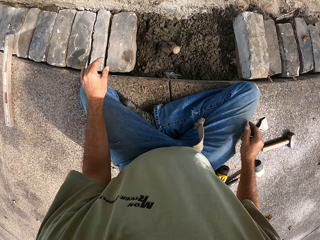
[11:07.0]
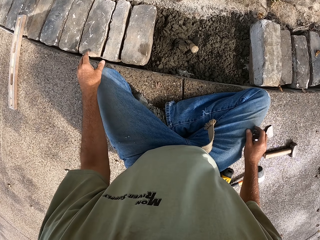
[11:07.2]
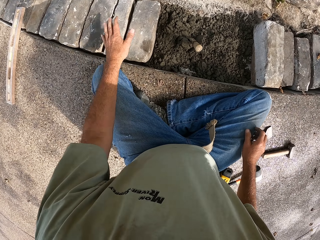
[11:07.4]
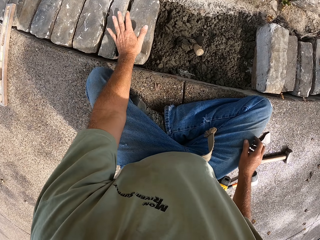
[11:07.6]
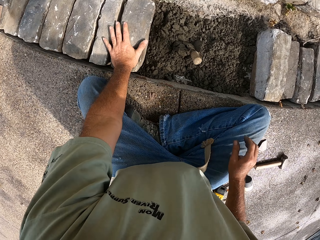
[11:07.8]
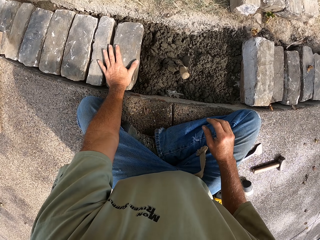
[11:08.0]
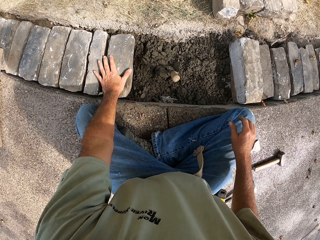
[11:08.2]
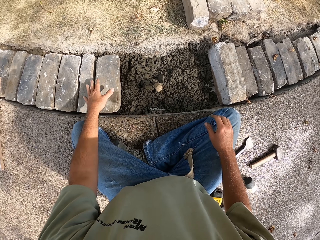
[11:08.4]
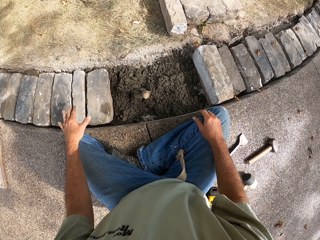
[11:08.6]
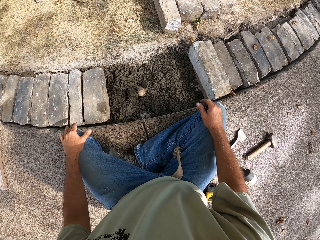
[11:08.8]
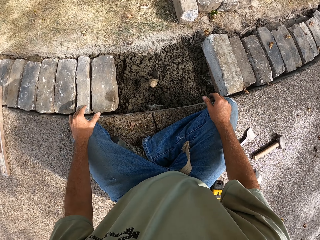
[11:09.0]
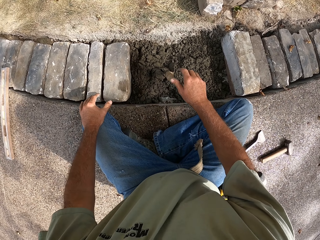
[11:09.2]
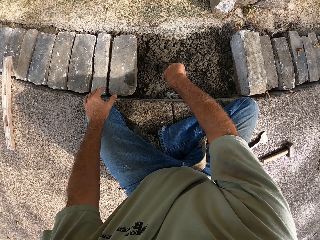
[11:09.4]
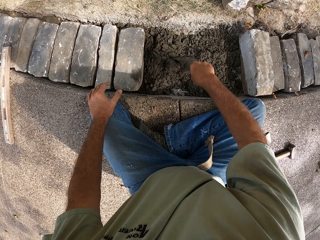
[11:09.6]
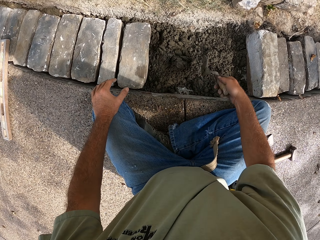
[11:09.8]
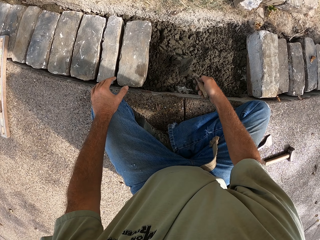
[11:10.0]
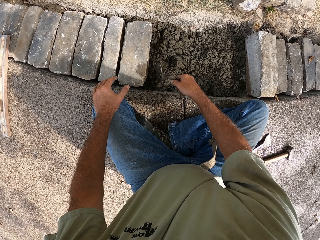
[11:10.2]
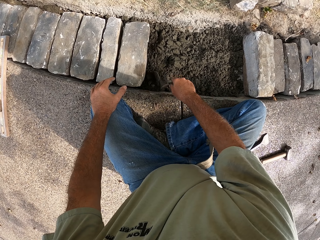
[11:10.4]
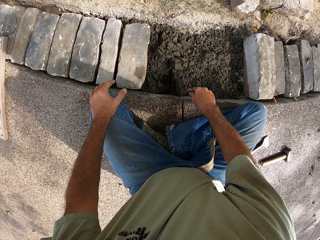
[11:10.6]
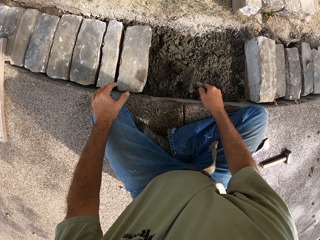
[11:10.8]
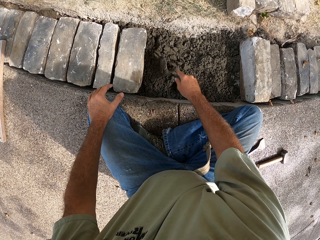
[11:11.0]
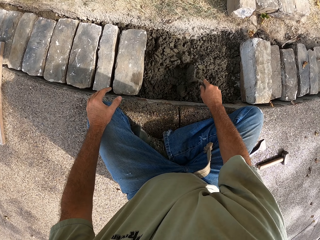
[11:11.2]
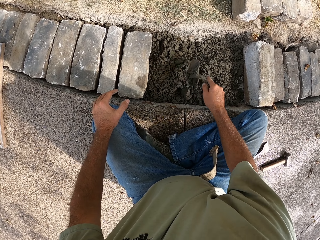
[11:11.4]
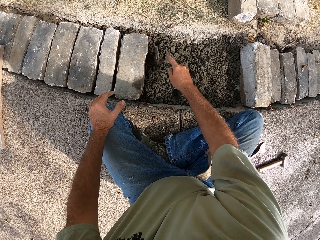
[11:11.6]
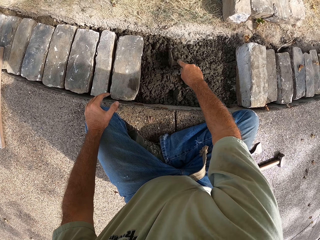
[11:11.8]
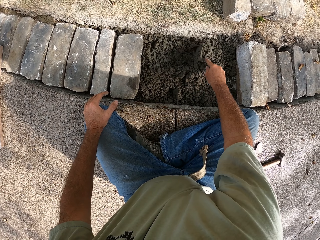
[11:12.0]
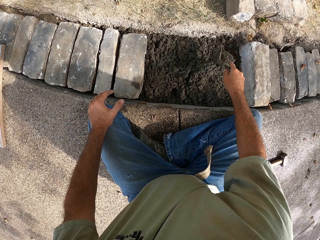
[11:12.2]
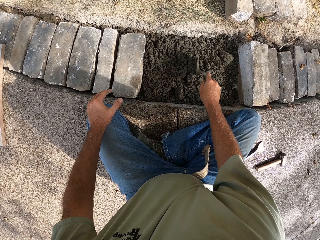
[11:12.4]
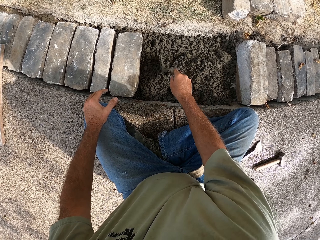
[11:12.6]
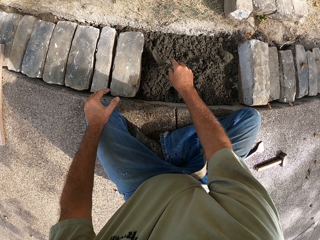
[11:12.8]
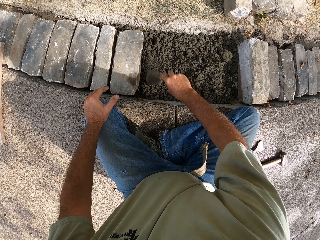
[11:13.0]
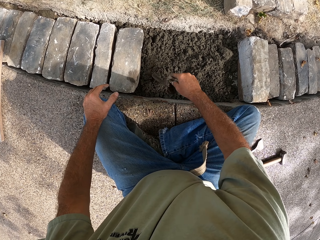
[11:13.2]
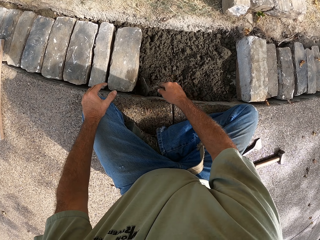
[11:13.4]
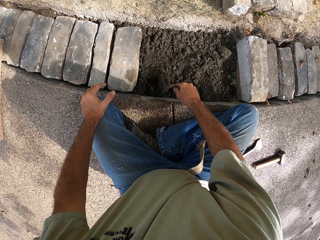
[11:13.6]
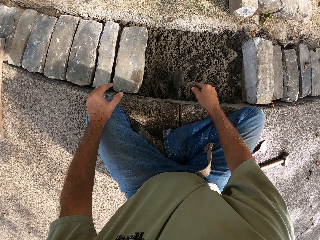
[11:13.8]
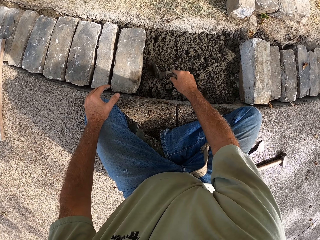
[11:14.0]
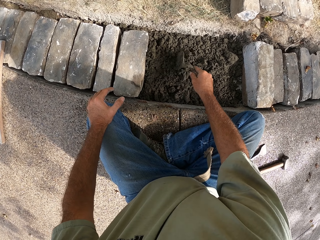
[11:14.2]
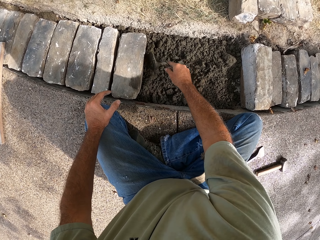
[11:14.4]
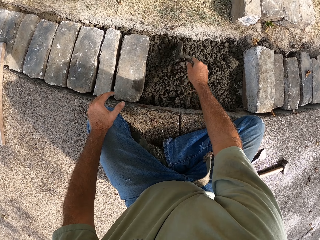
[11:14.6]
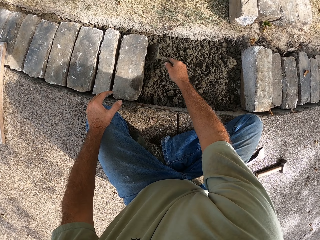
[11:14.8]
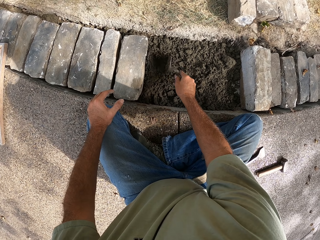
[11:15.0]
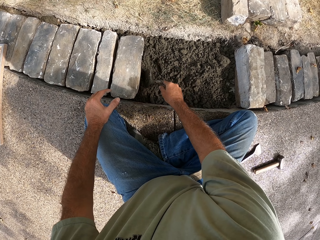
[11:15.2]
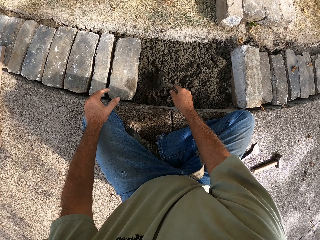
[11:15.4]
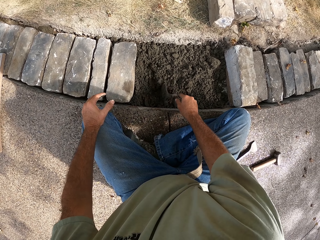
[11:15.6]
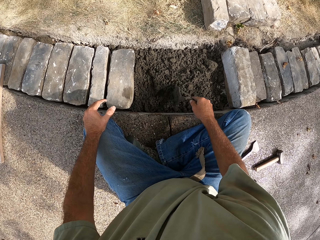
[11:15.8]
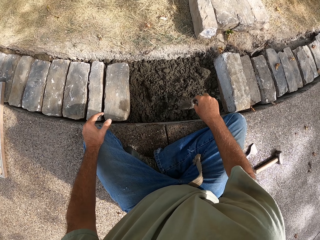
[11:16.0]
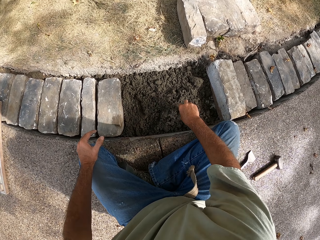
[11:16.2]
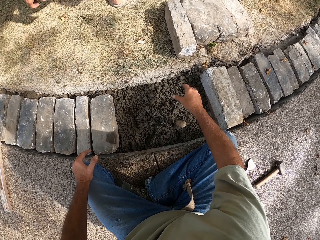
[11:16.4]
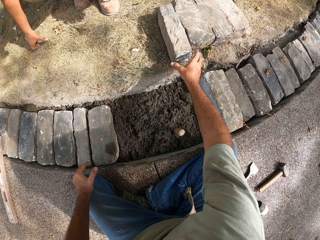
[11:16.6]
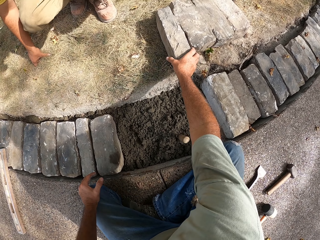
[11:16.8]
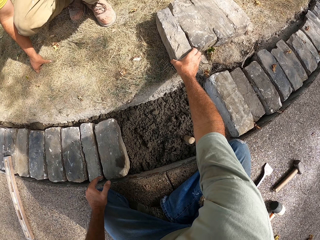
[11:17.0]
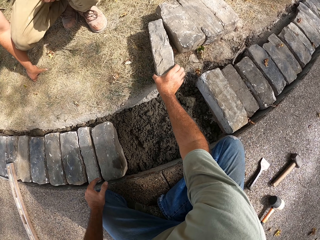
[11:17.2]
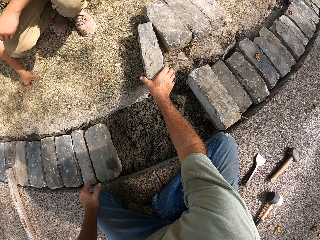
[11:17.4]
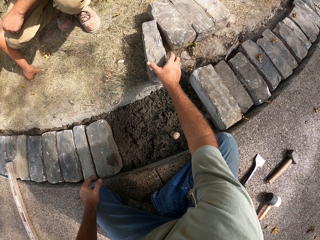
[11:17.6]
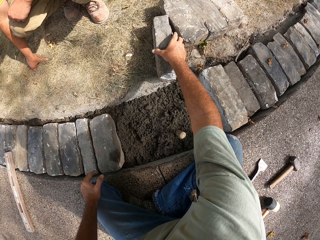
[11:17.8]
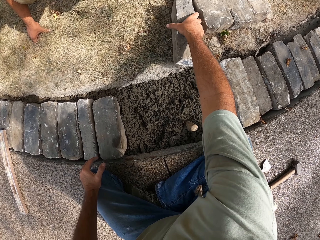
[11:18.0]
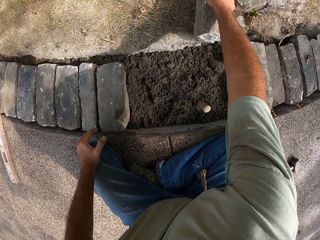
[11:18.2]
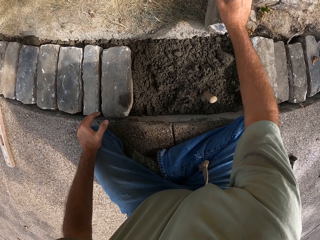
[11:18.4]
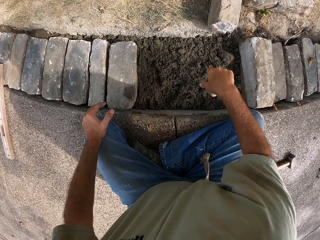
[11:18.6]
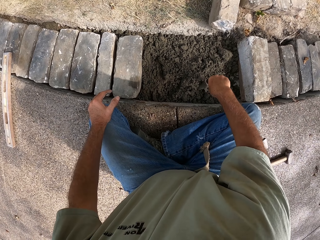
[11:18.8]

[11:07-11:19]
The camera wearer touches a block with his left hand. He flattens the concrete with the trowel. He uses the trowel to gather the concrete. He puts the trowel on the concrete. He picks up the block with his right hand.

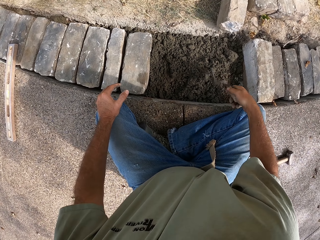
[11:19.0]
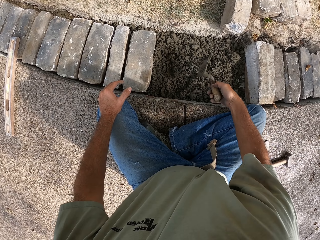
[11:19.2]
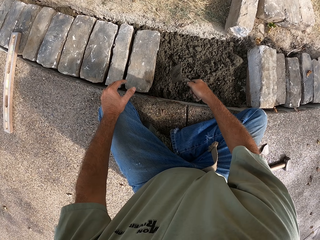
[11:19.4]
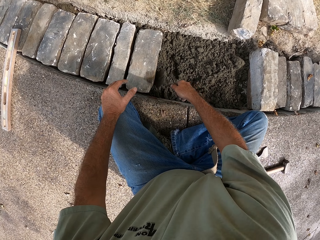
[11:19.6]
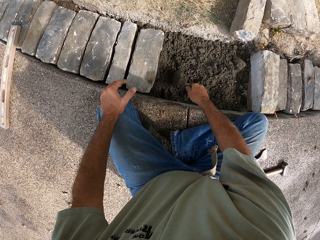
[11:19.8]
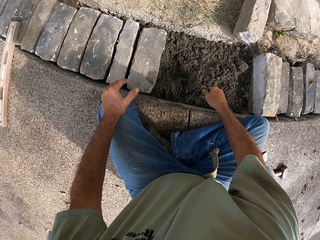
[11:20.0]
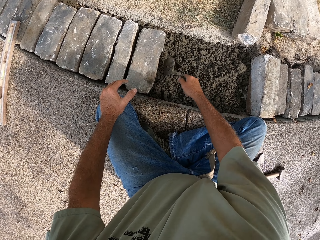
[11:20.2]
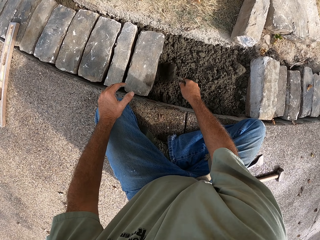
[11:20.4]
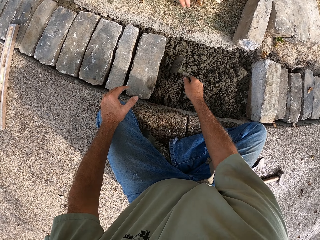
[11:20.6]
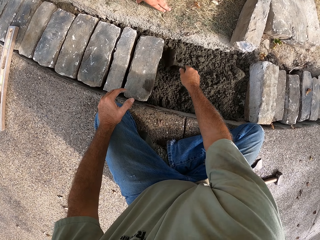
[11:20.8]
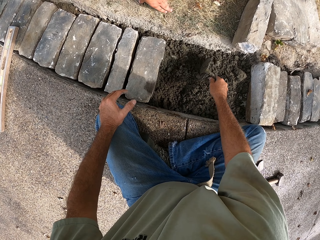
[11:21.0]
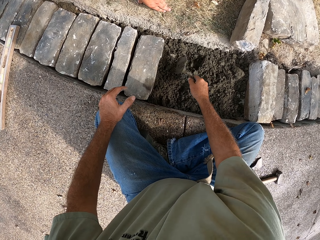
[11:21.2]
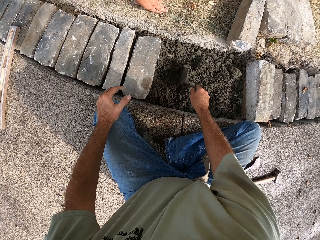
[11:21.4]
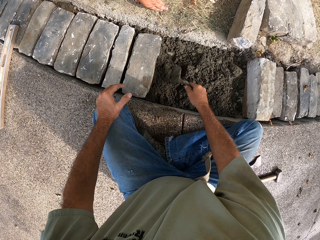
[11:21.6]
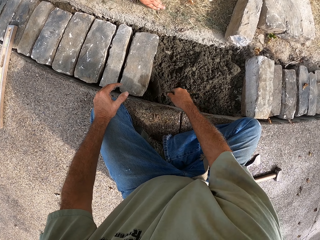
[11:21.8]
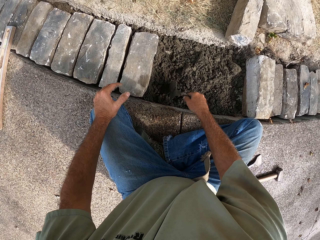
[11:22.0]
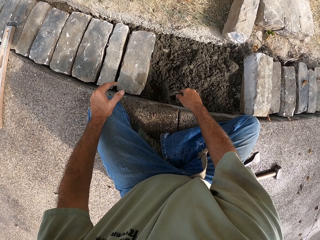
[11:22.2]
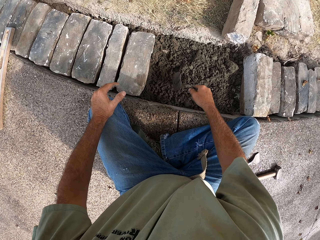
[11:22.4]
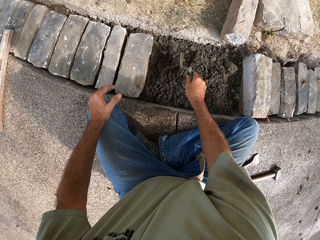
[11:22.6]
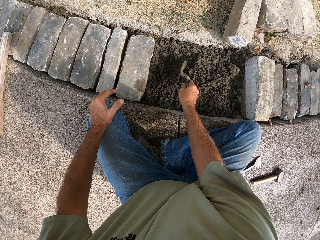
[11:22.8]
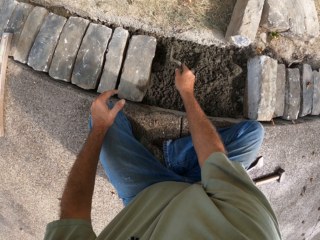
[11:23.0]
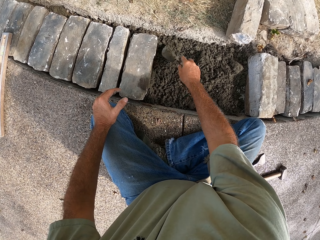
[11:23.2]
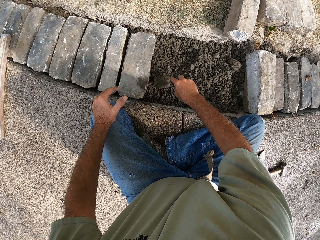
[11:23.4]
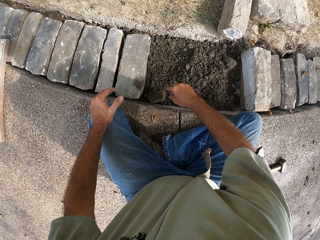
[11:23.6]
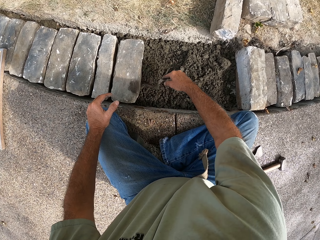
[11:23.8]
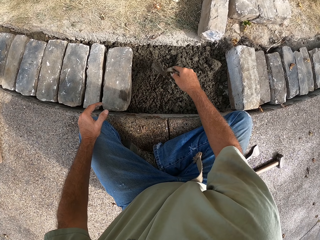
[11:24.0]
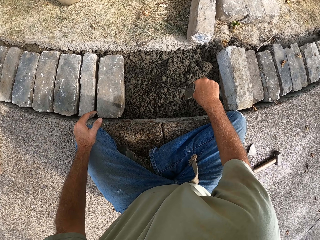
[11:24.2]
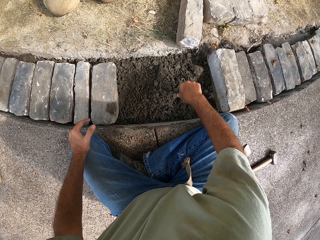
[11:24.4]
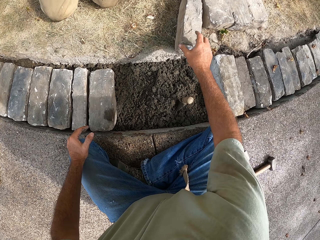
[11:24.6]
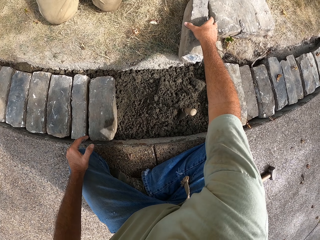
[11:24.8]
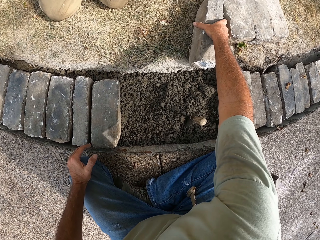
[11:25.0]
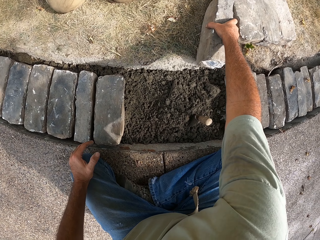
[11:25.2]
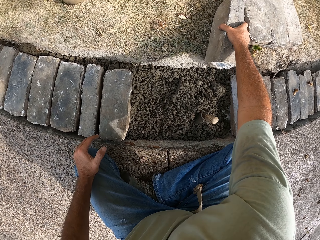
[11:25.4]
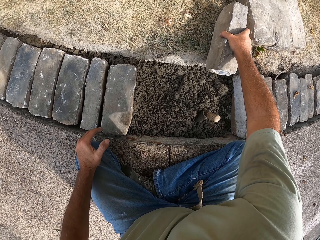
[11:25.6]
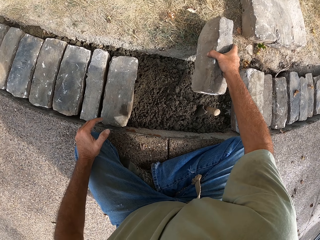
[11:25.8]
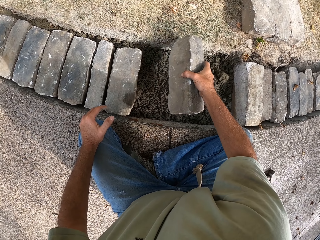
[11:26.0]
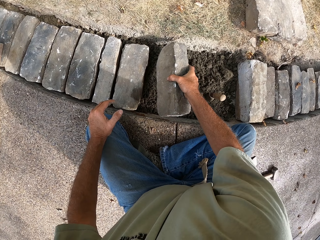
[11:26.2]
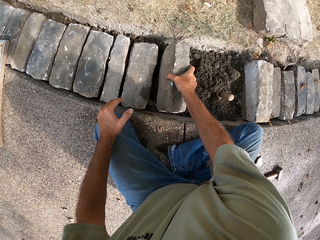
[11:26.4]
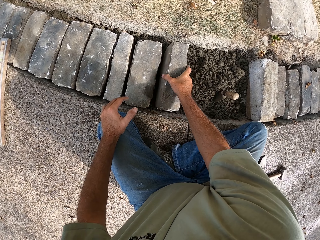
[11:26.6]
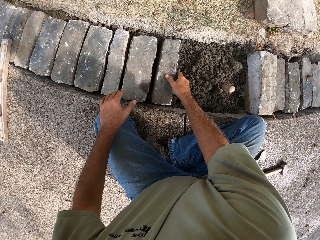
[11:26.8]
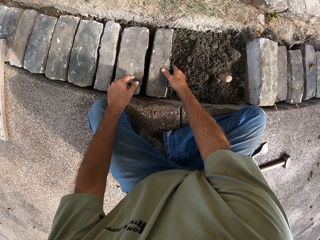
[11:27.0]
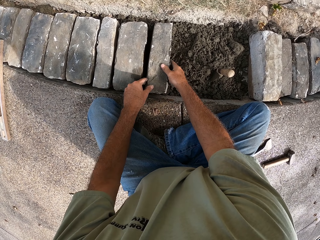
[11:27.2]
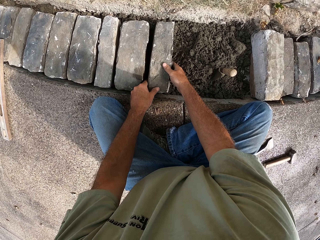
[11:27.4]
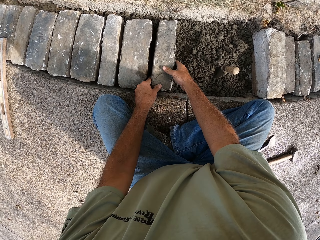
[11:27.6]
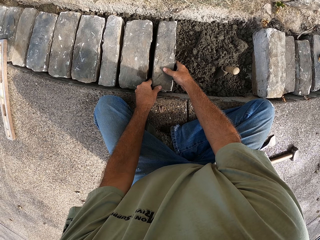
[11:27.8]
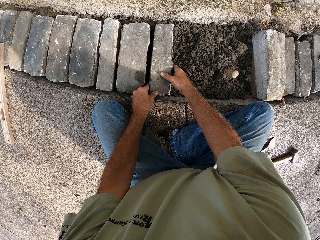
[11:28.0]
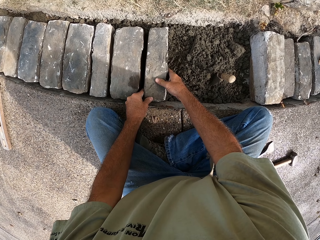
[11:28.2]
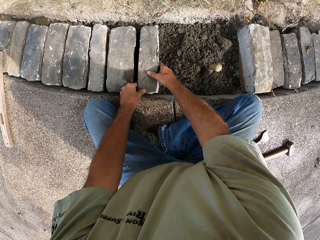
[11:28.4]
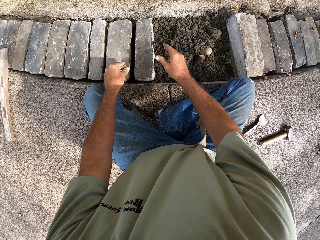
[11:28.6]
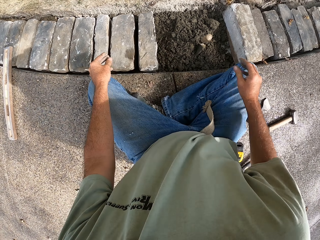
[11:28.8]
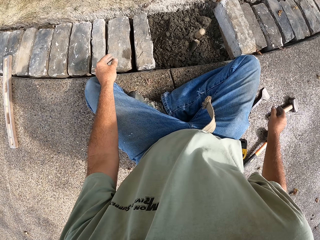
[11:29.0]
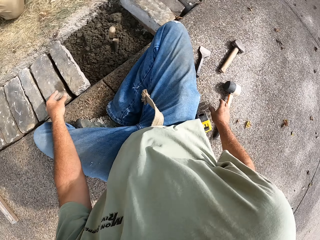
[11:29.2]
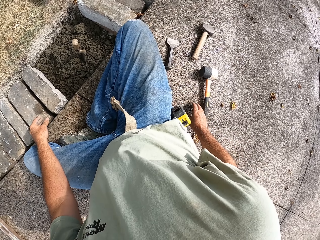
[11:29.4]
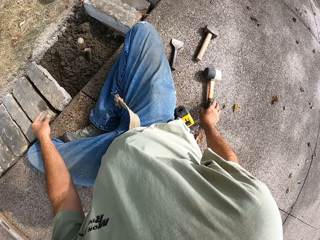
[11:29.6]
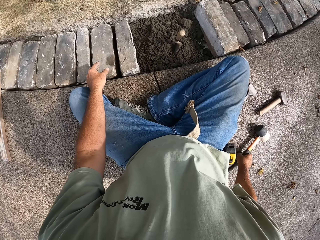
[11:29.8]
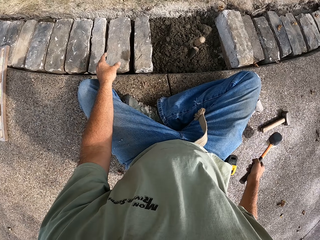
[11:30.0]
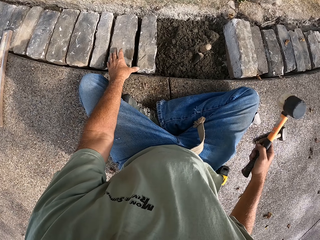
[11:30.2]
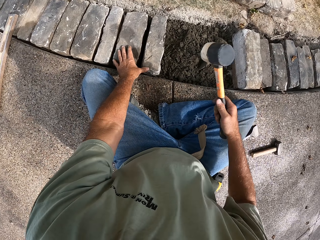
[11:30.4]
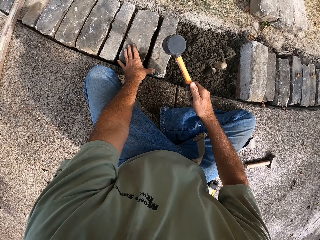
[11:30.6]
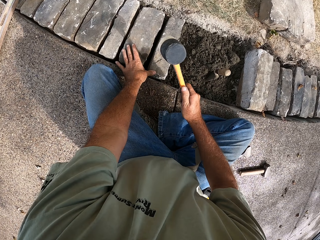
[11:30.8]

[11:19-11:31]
The camera wearer flattens the concrete with the trowel. He gathers the concrete. He puts the trowel on the concrete. He picks up a block with his right hand. He puts the block on the concrete with both his hands. He picks up a hammer with his right hand.
